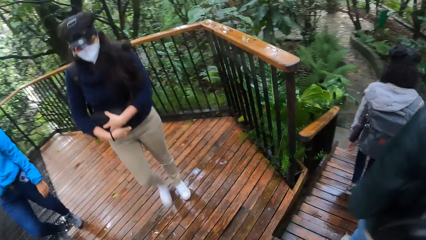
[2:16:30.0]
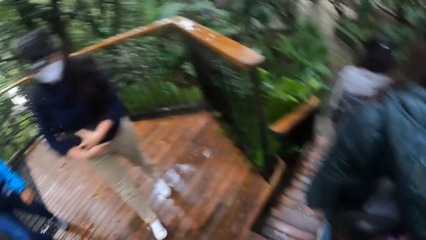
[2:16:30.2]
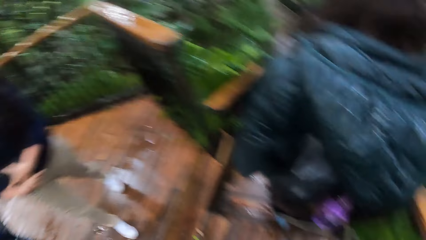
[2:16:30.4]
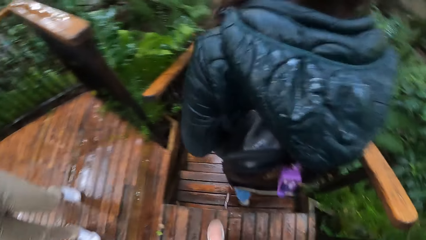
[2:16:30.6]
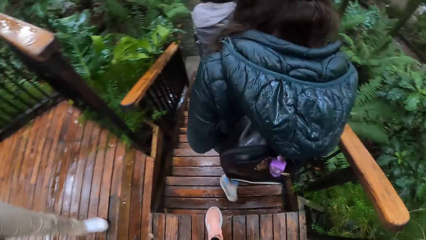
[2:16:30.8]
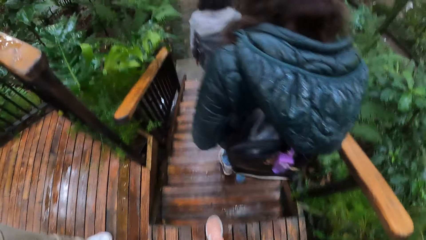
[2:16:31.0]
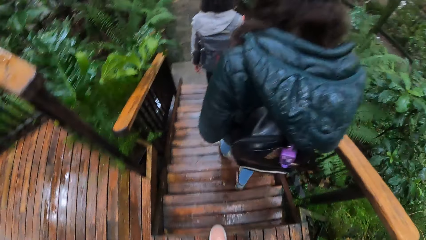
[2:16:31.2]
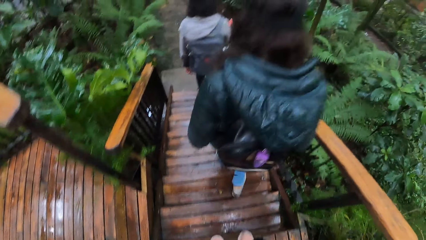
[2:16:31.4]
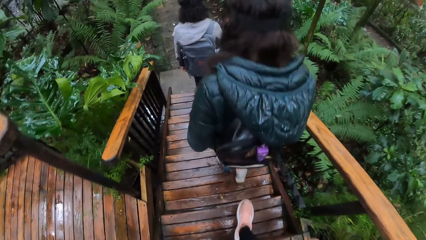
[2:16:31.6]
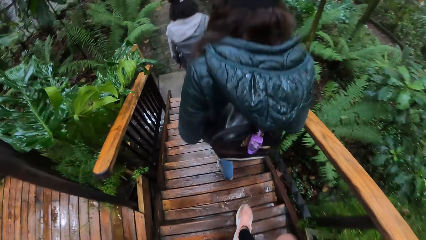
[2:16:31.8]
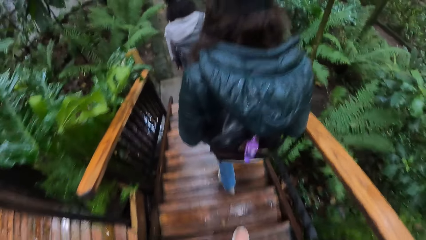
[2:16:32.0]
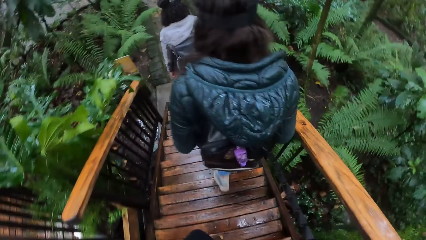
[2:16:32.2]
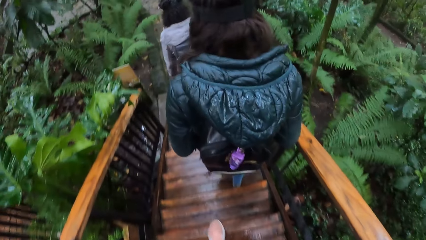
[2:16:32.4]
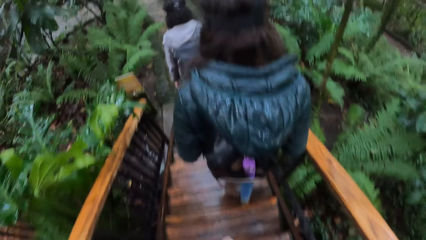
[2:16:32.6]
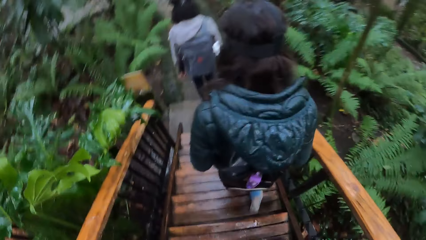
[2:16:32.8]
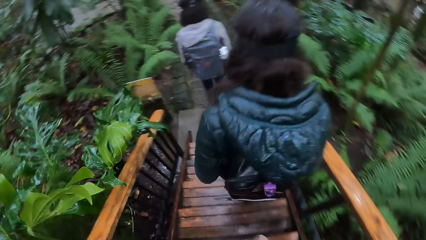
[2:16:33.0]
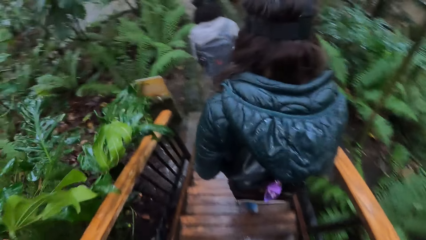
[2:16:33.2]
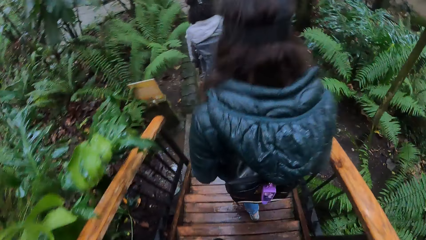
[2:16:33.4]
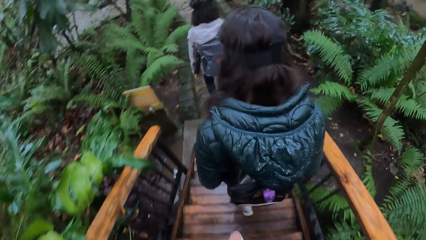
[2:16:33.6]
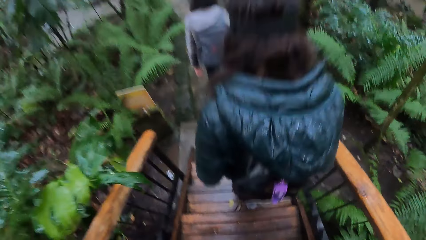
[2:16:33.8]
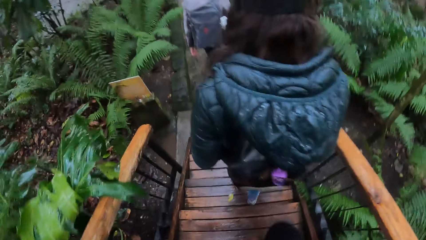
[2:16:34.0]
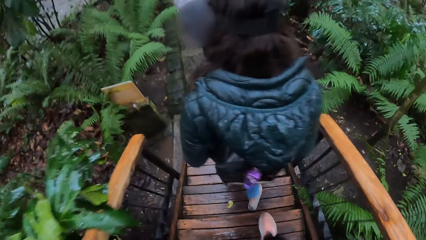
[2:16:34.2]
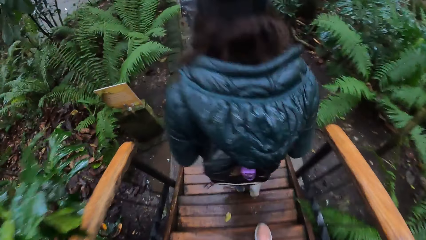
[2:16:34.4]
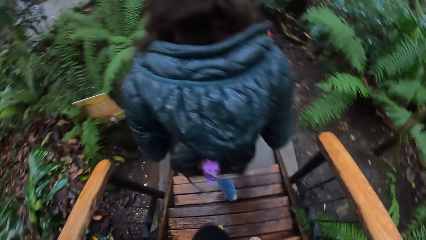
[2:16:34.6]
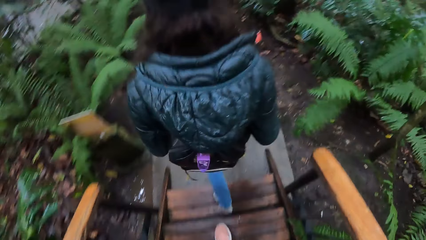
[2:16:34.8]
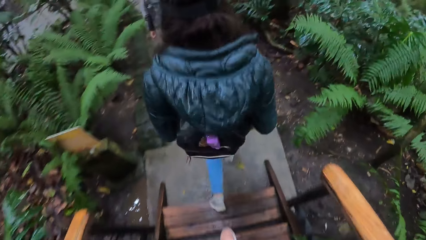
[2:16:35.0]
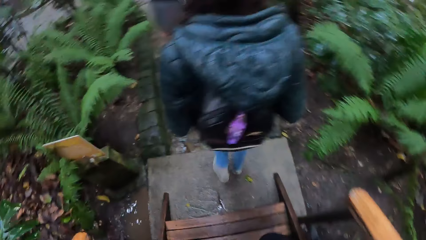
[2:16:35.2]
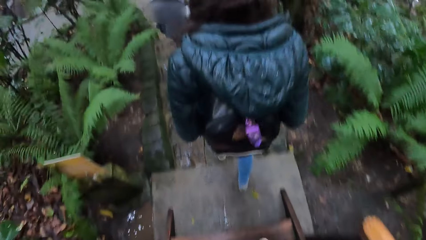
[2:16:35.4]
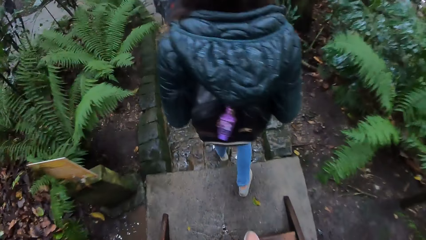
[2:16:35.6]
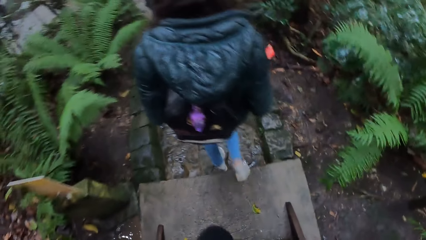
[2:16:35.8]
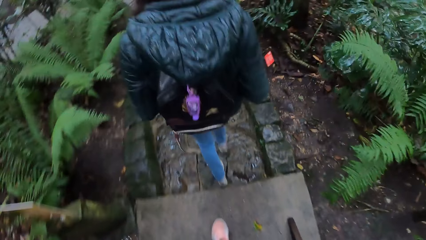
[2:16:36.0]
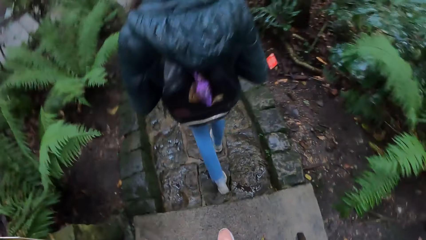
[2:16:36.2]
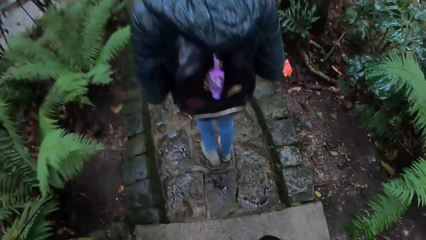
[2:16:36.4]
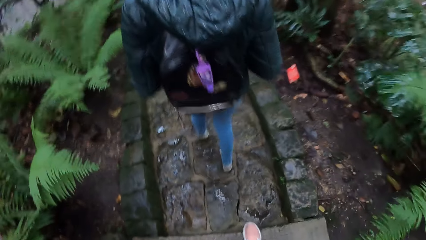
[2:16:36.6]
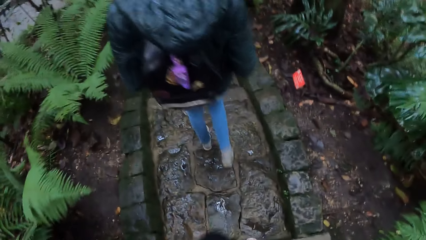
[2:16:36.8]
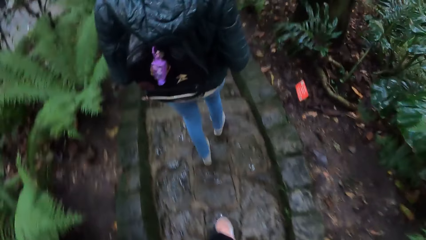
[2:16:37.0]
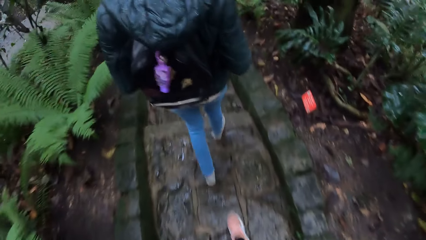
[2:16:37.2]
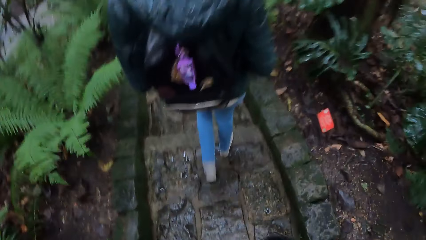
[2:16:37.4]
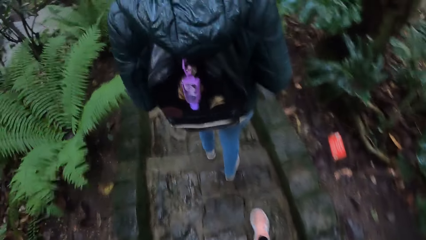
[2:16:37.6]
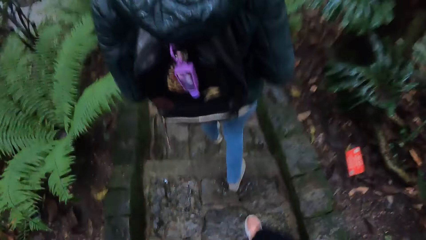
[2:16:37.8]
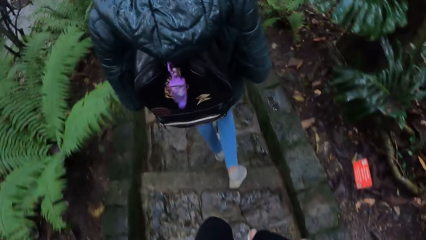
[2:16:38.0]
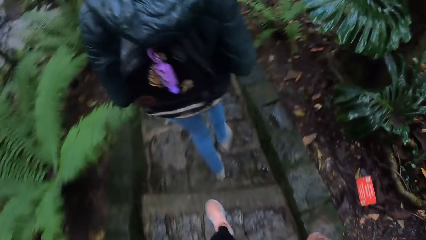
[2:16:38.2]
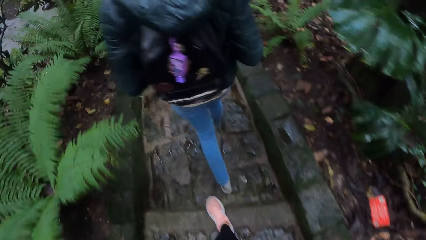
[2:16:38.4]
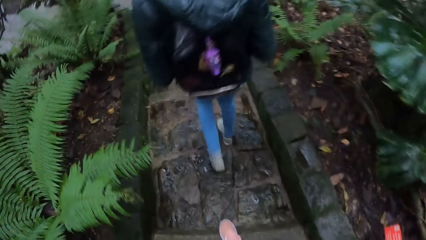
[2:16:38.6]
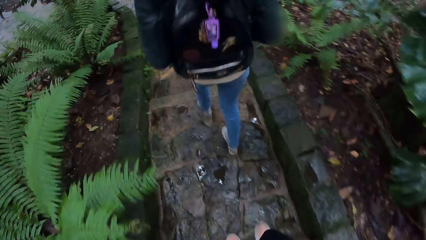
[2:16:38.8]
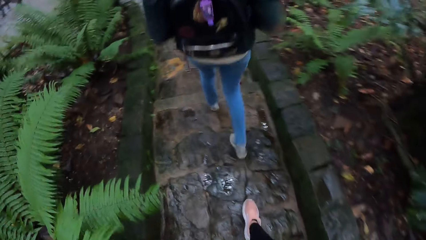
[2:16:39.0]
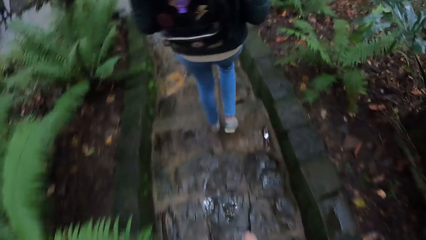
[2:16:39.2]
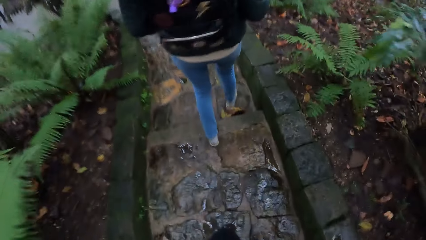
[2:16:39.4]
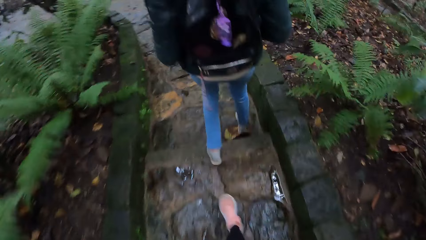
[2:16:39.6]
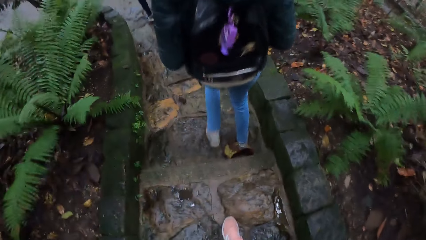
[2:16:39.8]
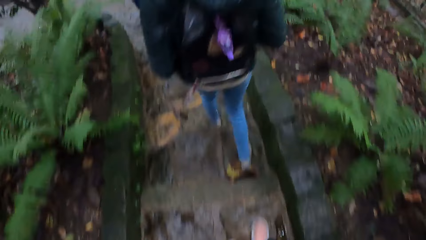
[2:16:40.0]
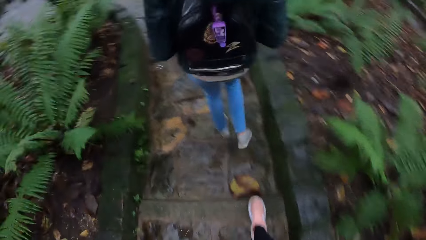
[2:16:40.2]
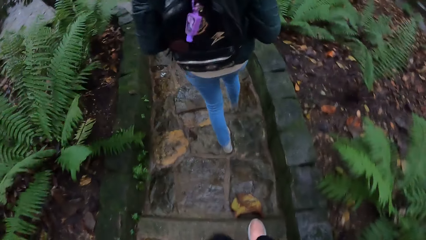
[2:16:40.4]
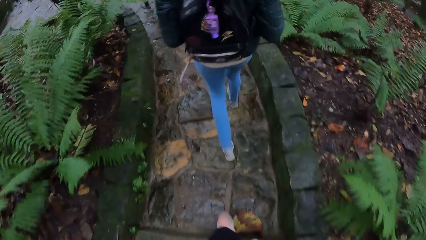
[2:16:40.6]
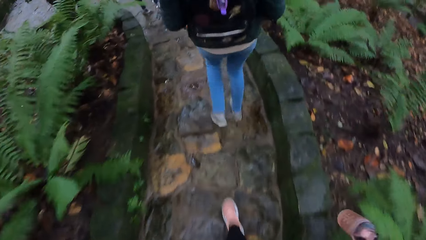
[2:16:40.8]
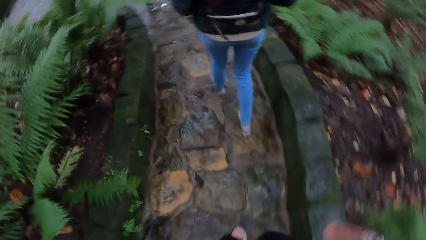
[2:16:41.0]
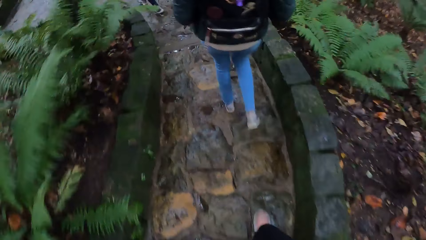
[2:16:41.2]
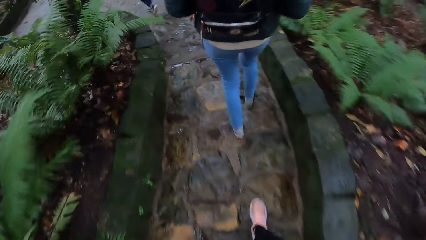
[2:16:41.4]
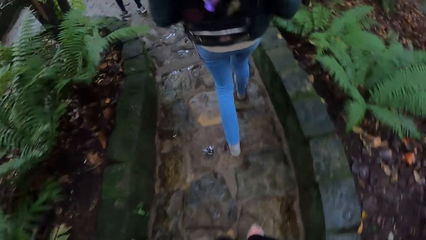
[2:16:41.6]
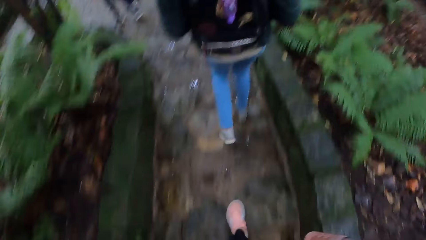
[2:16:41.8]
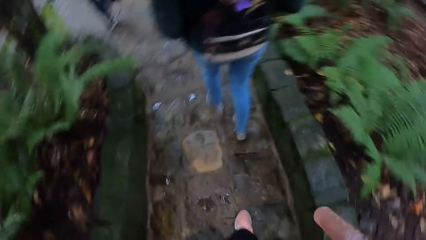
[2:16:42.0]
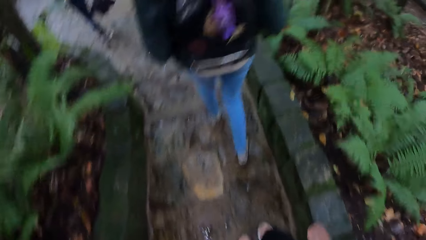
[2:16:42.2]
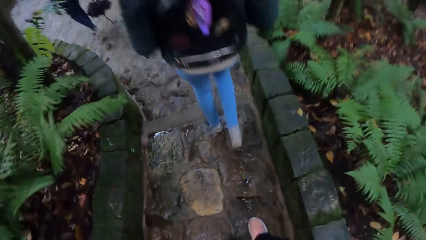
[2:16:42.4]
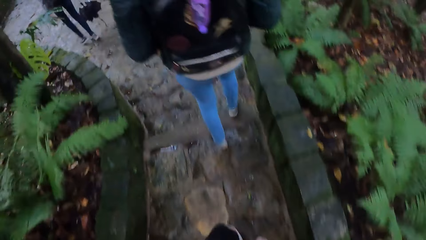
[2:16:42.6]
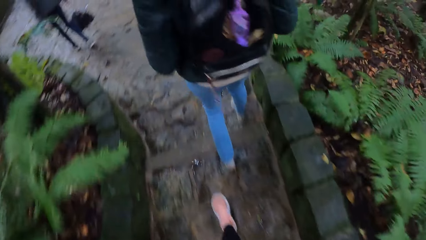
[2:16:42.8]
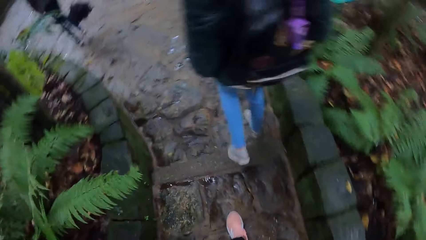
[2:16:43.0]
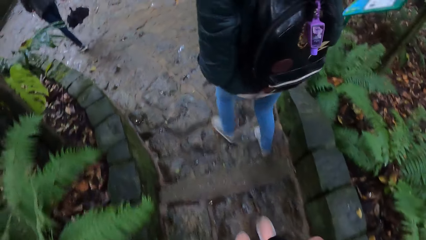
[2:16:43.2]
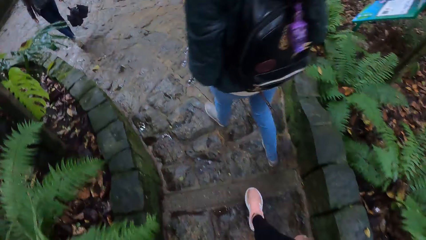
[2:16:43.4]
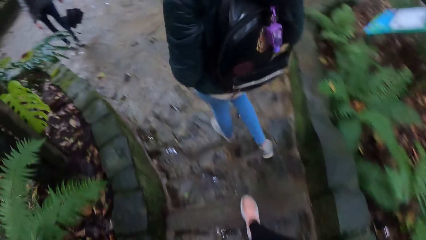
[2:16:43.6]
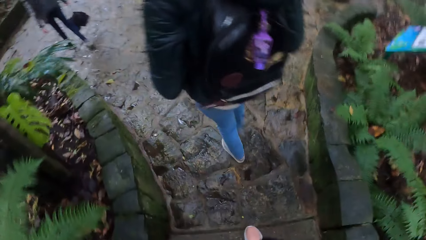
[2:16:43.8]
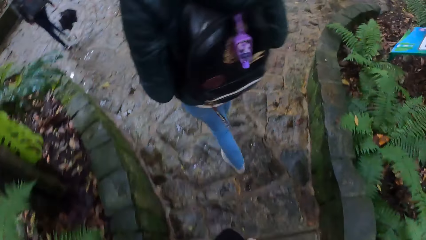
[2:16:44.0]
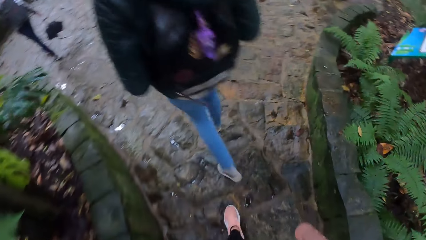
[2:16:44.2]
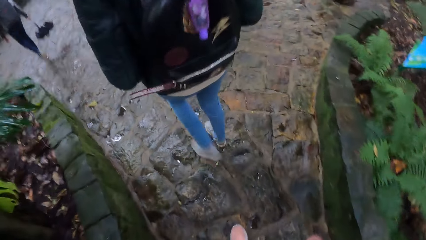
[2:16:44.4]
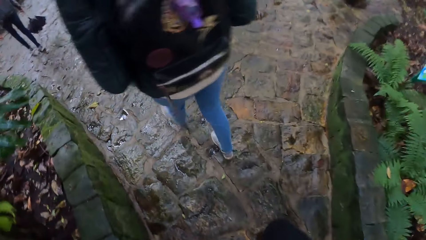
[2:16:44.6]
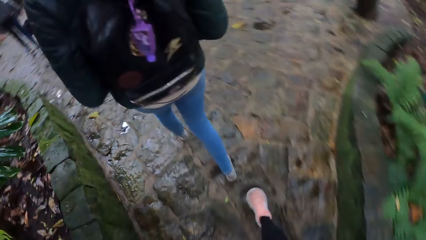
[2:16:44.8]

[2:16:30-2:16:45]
The camera wearer descends the stairs. They walk through a pathway with the women and a man.
